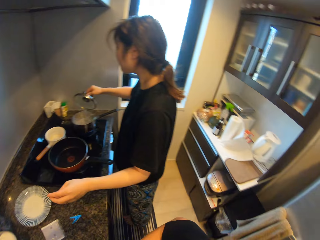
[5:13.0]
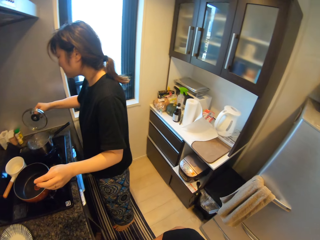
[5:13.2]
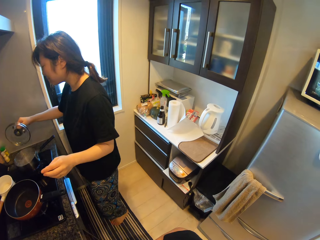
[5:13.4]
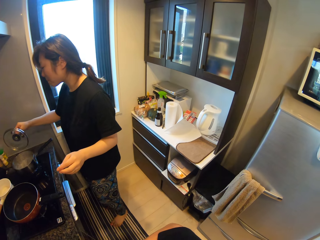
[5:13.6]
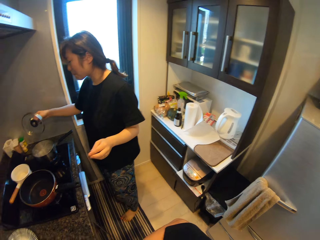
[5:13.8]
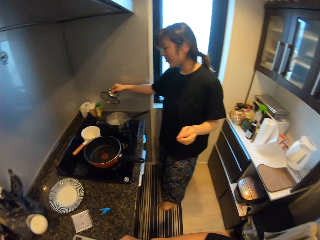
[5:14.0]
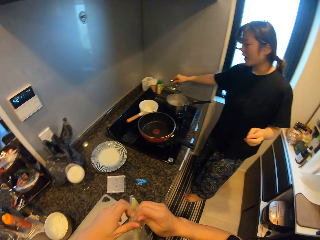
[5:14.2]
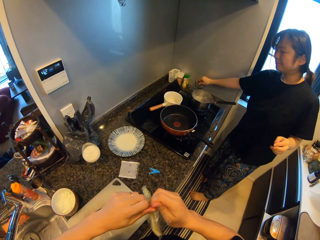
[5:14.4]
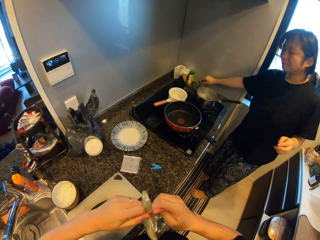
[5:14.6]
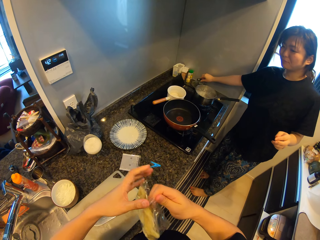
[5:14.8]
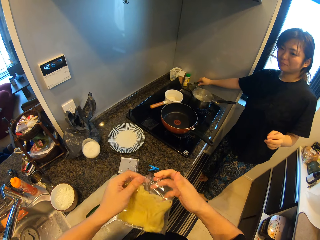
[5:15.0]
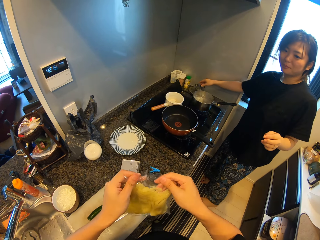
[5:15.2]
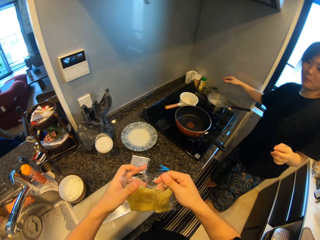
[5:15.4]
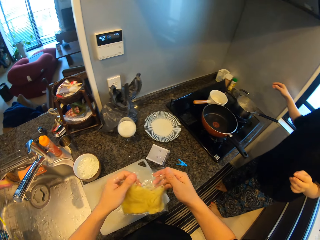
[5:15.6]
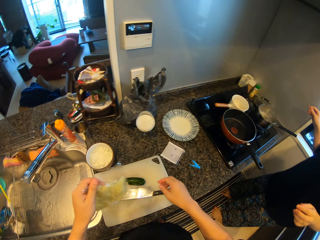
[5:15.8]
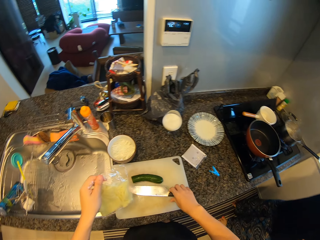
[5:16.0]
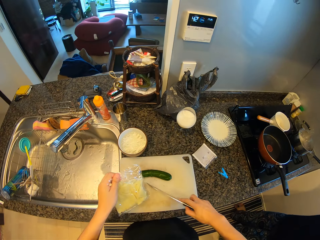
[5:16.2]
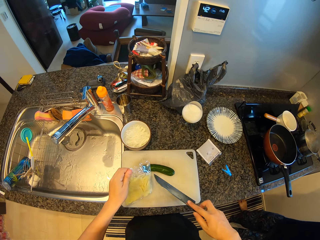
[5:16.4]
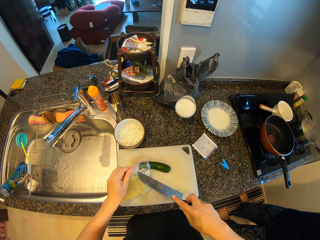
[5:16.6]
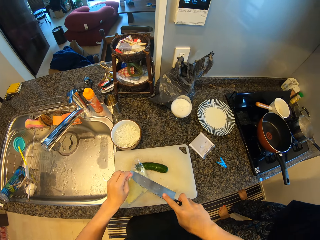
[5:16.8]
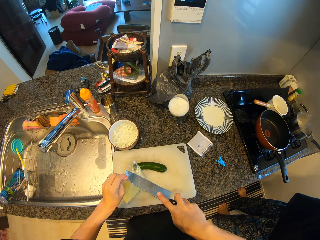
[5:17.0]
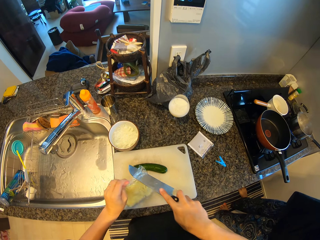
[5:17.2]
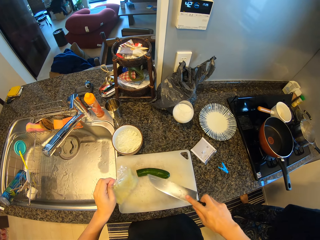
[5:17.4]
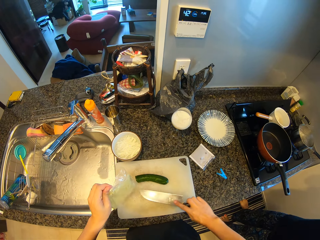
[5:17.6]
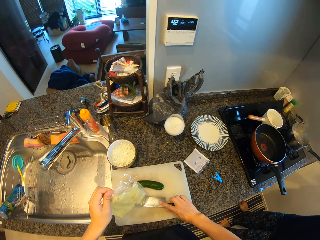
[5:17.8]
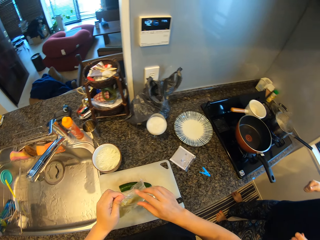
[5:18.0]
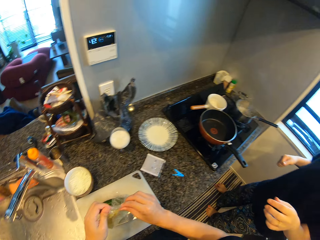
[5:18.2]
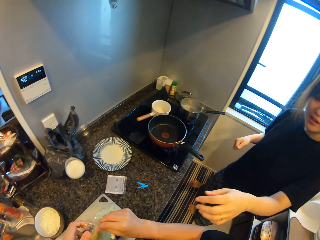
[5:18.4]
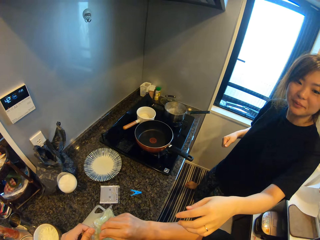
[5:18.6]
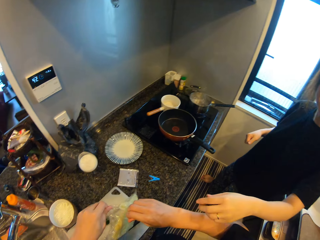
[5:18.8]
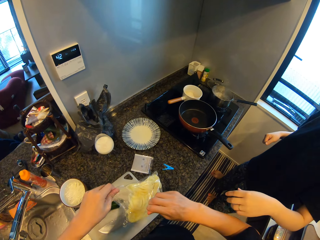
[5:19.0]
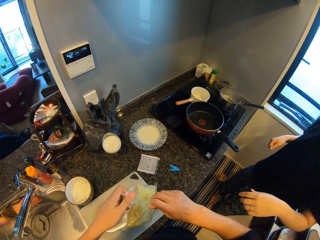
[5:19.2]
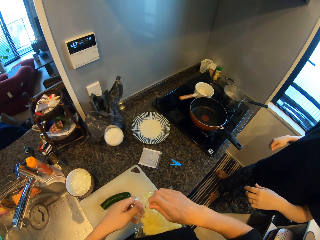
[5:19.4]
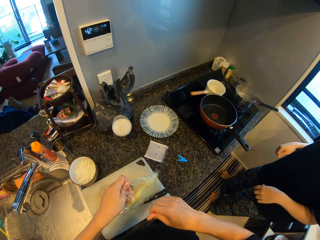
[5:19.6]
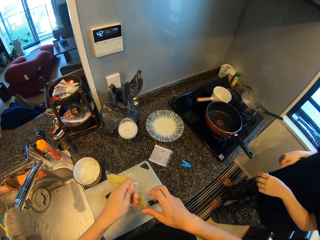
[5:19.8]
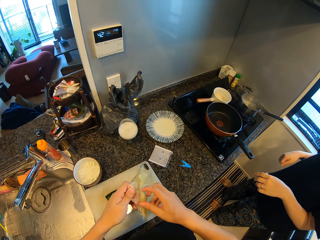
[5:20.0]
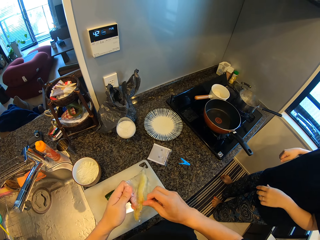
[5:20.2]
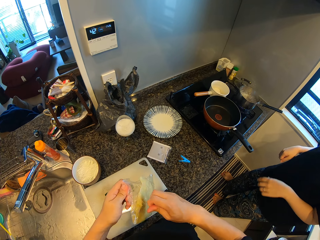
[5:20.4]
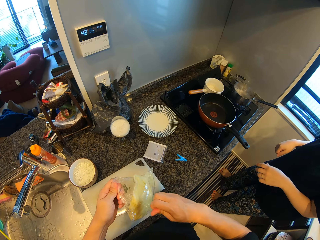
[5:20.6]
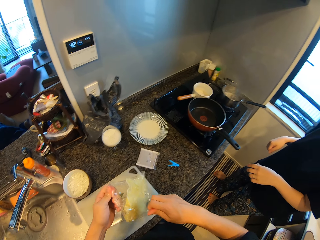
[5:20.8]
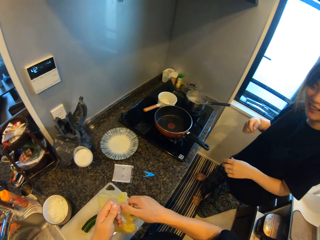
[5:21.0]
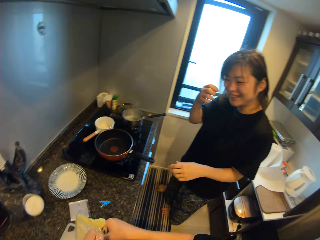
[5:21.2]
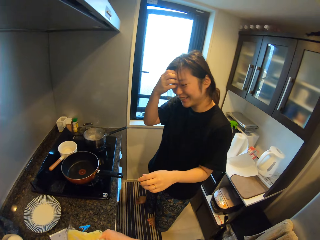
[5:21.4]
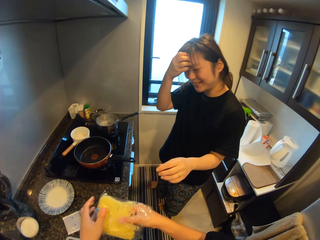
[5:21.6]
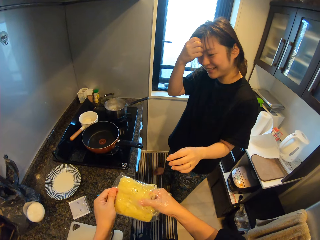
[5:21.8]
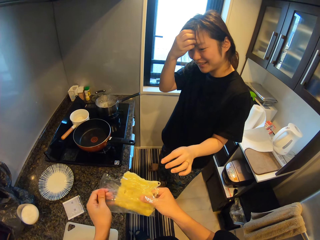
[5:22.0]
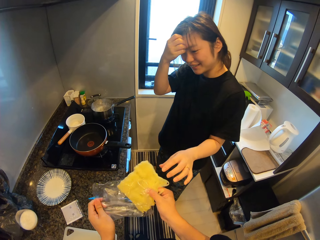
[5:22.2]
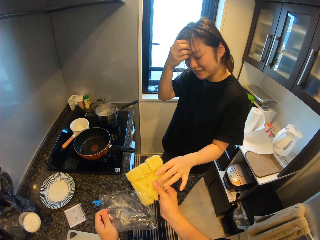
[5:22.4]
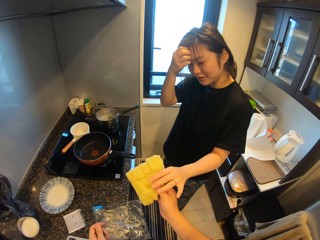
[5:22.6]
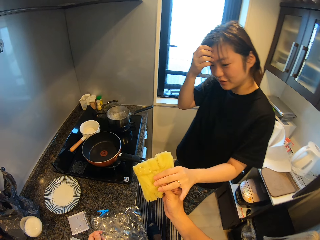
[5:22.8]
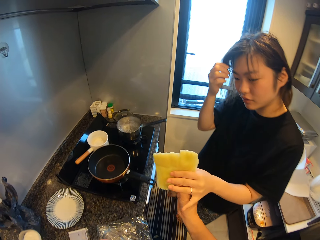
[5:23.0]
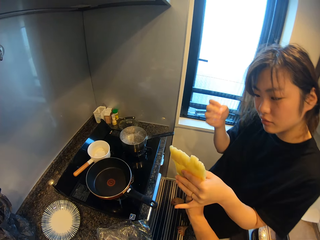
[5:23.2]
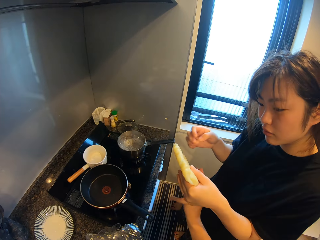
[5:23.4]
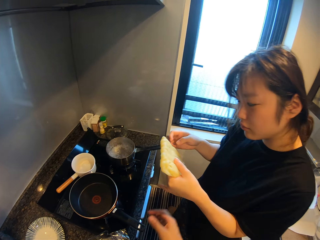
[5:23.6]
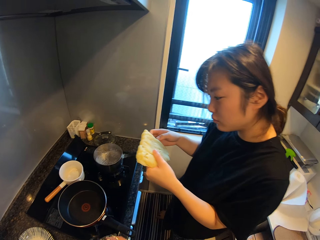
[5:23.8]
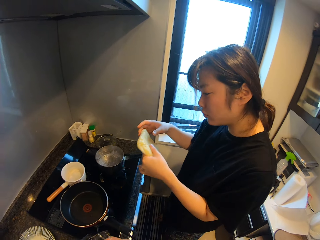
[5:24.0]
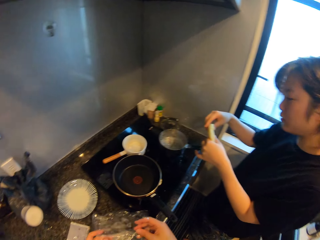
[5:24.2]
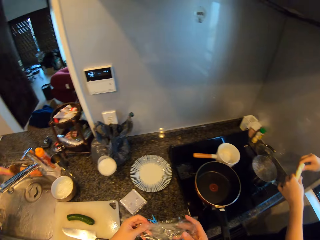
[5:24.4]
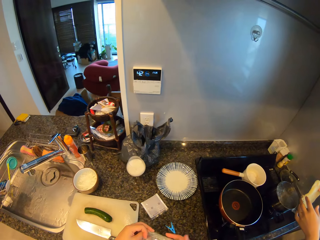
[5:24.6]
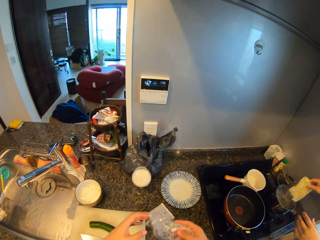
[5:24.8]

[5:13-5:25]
The camera wearer unwraps a piece of paper with a hand. A lady puts down a lid on a gas cooker. The camera wearer picks up a knife from a chopping board. The lady looks around a room. The camera wearer cuts the piece of paper with the knife and puts down the knife on the chopping board. They unwrap the piece of paper with a hand and remove spaghetti from the piece of paper. The lady picks the spaghetti from the camera wearer. The camera wearer hands the lady the spaghetti.

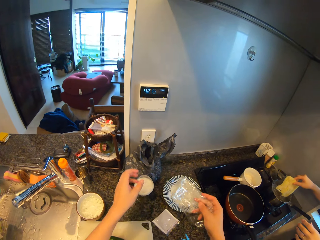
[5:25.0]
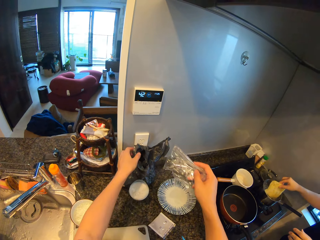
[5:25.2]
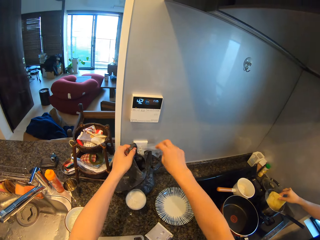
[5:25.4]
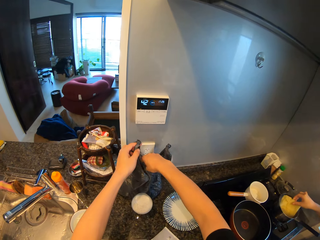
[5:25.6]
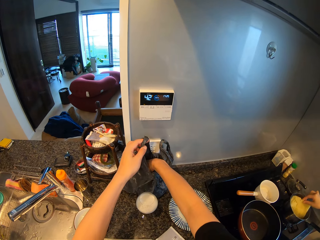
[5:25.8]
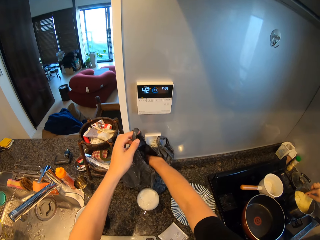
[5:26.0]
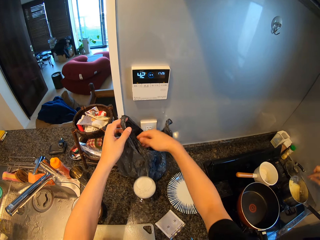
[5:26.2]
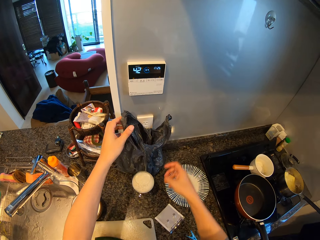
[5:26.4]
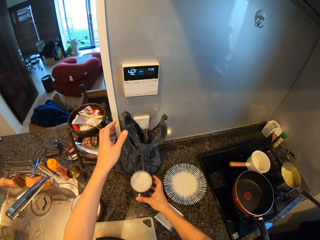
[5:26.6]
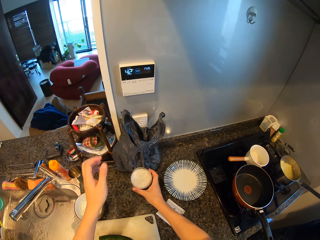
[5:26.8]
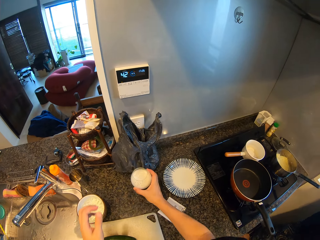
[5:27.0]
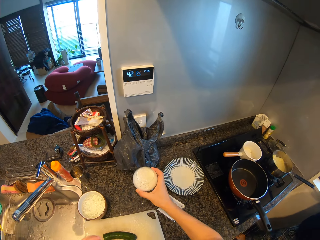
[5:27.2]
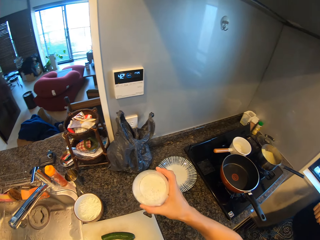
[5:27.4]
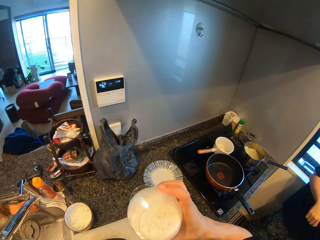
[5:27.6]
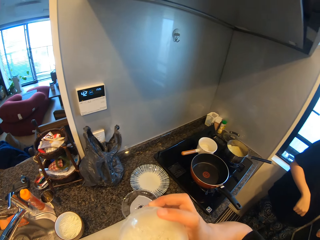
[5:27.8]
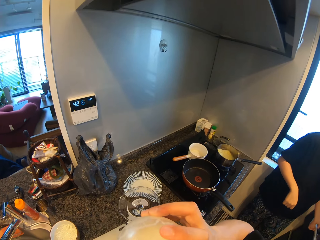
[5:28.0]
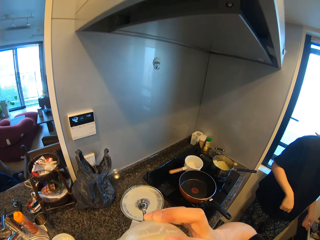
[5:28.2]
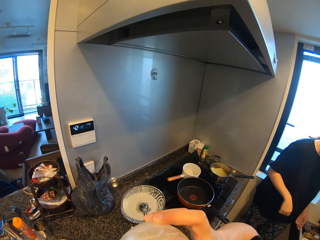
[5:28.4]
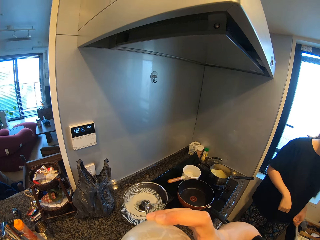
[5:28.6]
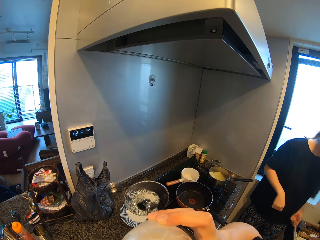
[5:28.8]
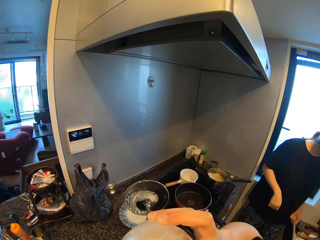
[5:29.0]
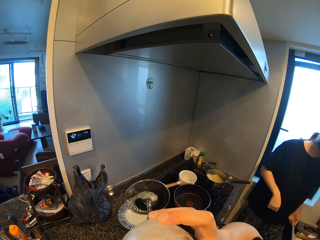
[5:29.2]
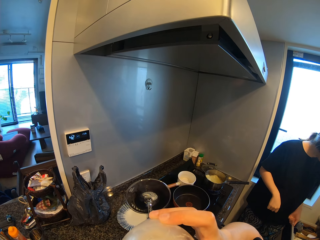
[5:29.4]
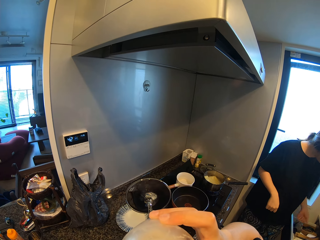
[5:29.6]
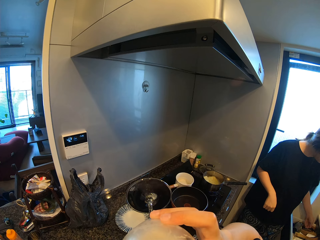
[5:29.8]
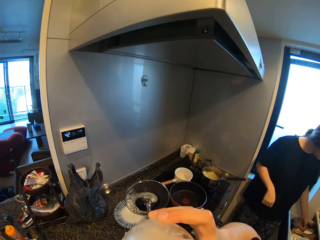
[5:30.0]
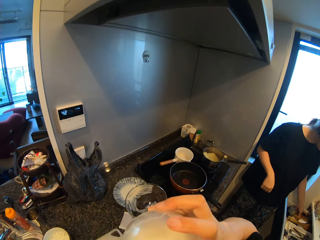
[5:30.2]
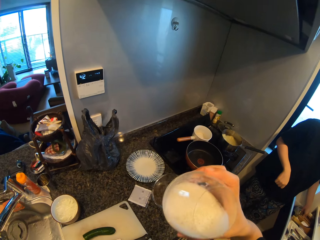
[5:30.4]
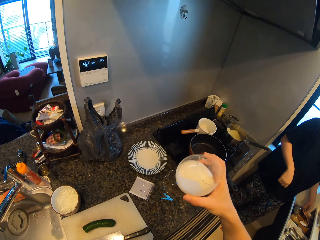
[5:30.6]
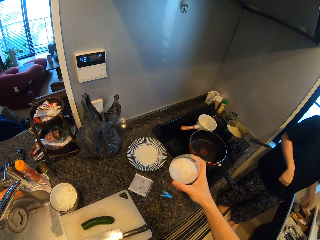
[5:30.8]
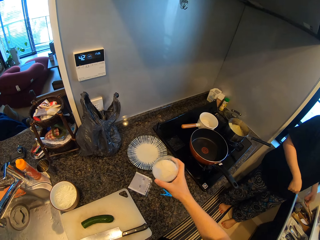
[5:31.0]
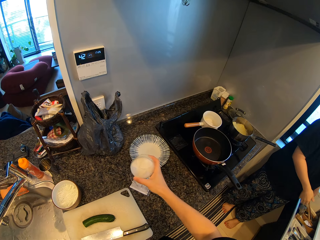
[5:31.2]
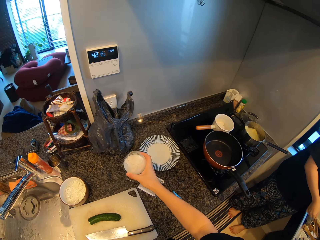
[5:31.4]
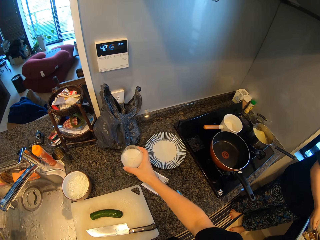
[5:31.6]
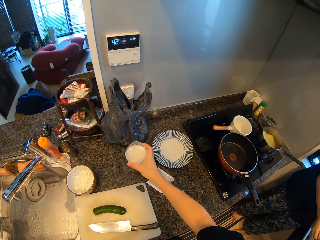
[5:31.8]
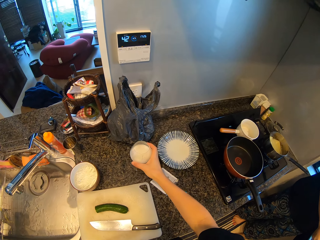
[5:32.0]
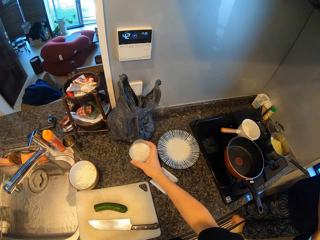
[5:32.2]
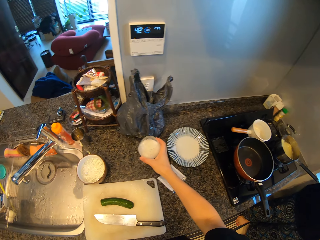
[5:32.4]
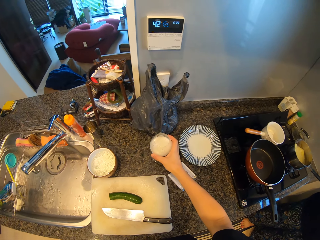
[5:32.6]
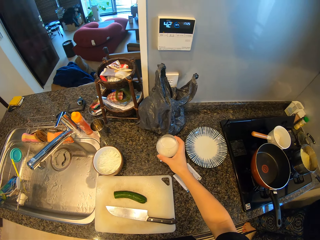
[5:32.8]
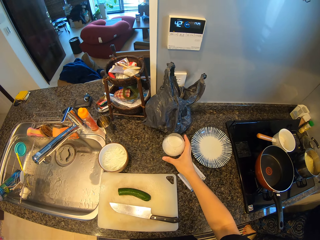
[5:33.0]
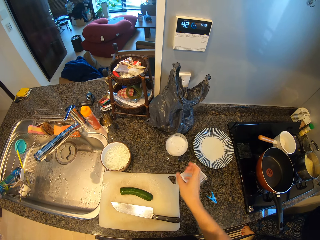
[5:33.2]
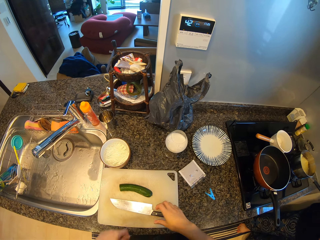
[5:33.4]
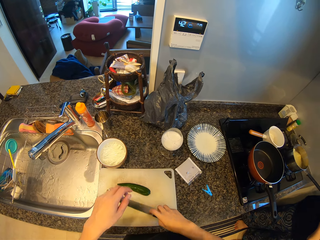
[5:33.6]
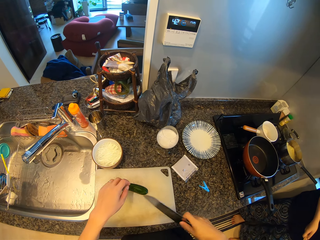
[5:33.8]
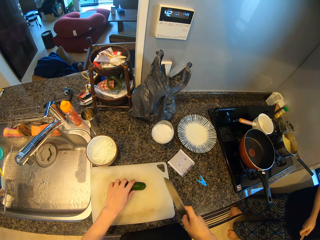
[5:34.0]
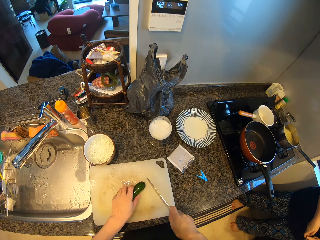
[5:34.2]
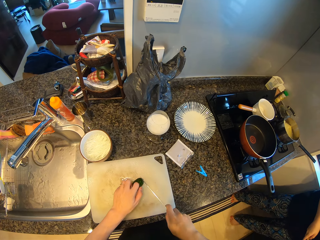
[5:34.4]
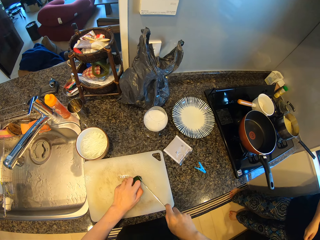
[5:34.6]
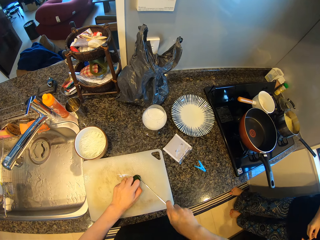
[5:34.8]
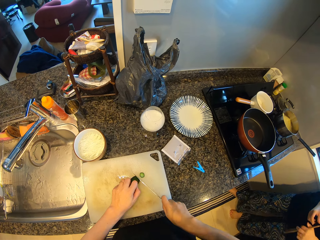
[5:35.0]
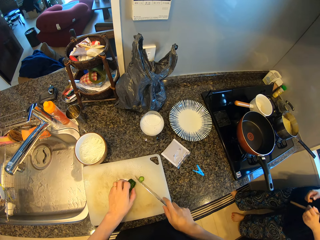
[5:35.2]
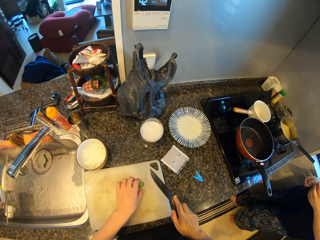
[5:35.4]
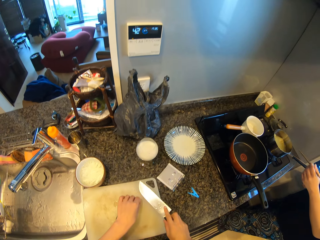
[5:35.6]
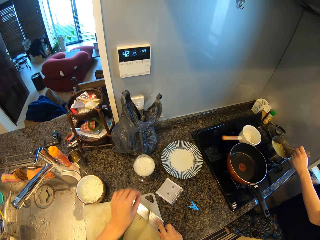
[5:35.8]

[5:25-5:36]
A lady puts spaghetti in a cooking pot. The camera wearer puts down a piece of paper in a dust bin. They pick up a glass from a kitchen counter and sip a drink from the glass. The lady walks around a kitchen. The camera wearer puts down the glass on the kitchen counter. The lady picks chopsticks from a drawer. The lady walks around the kitchen. The camera wearer picks up a knife from a chopping board. They adjust a cucumber on the chopping board. They cut the cucumber on the chopping board with the knife.
